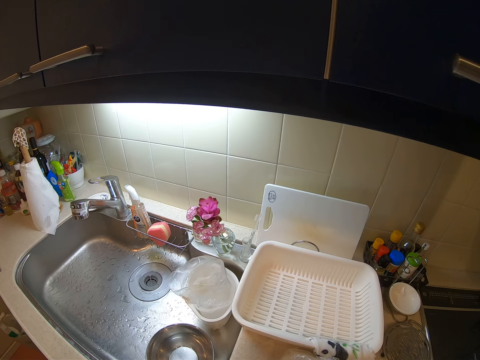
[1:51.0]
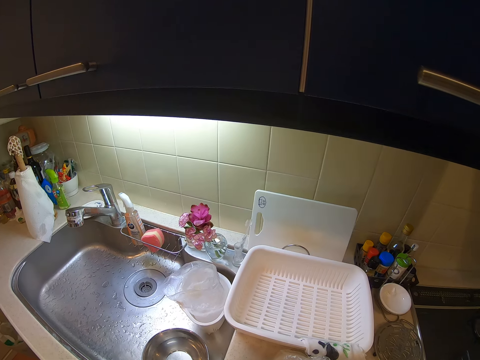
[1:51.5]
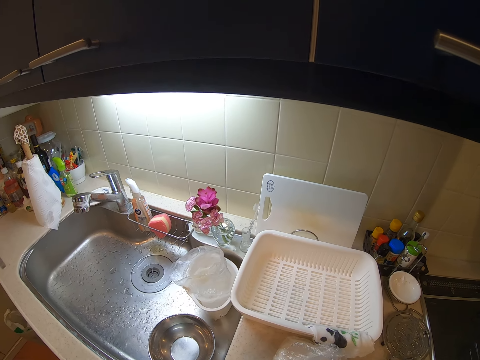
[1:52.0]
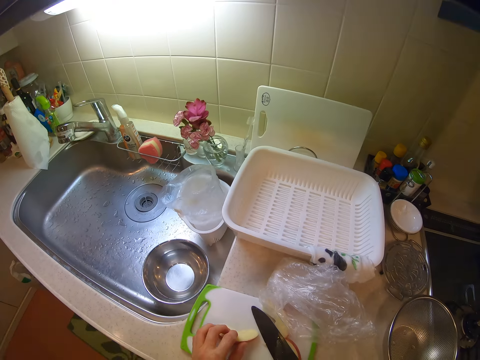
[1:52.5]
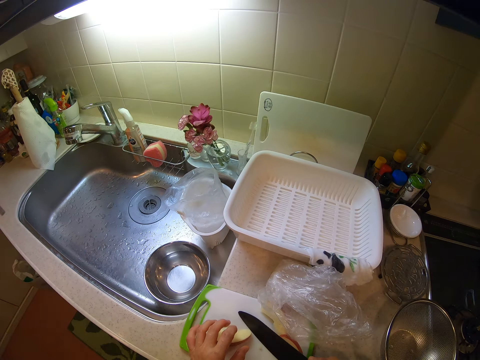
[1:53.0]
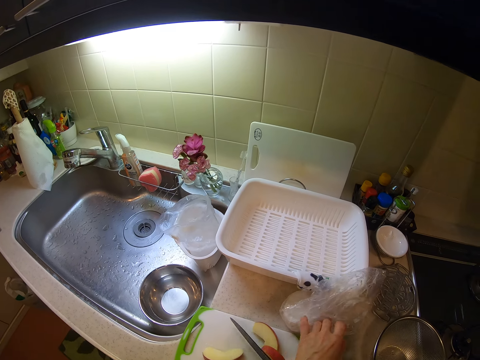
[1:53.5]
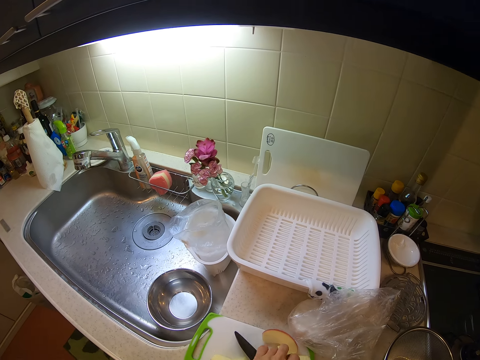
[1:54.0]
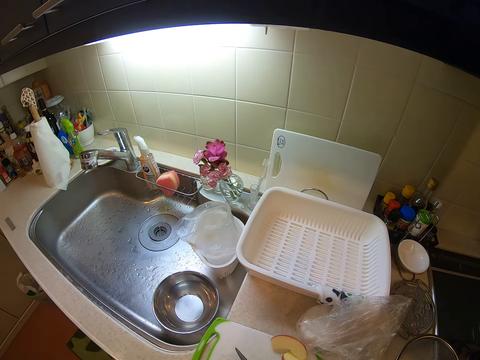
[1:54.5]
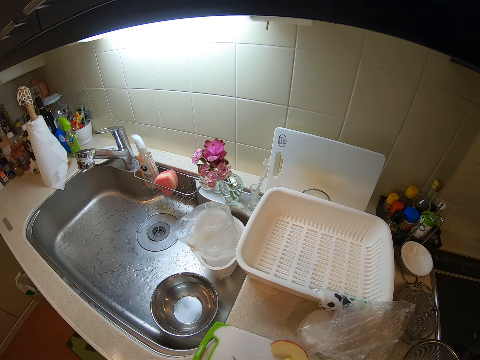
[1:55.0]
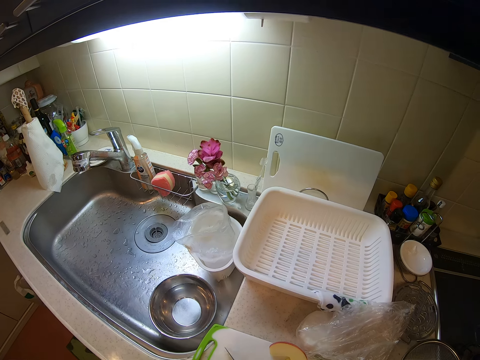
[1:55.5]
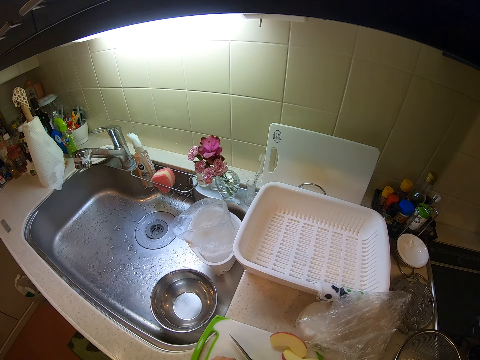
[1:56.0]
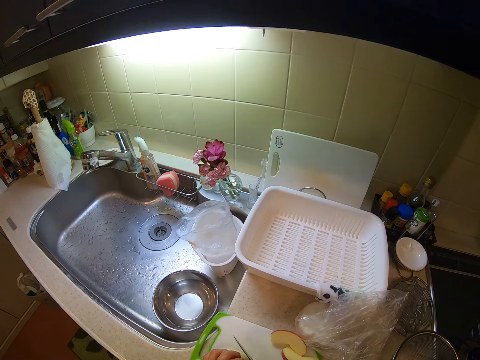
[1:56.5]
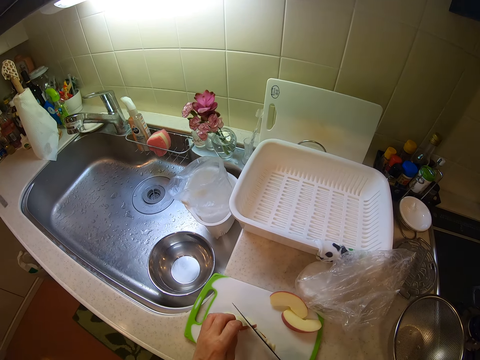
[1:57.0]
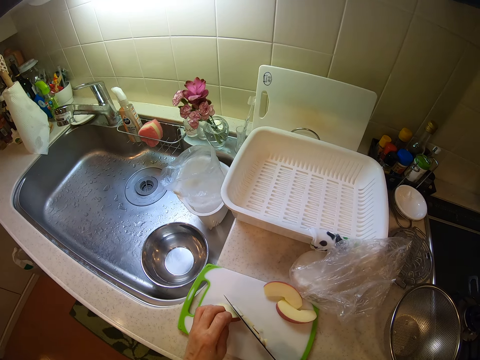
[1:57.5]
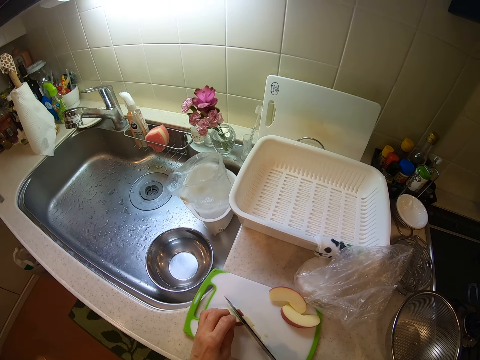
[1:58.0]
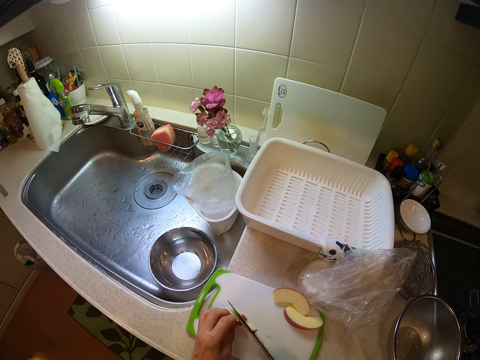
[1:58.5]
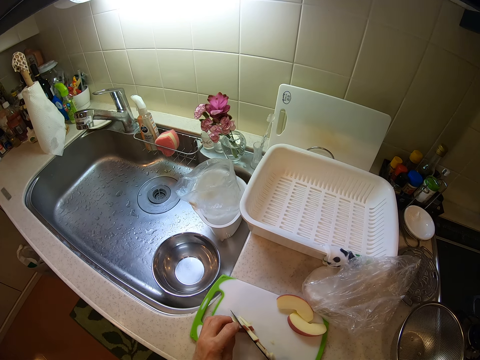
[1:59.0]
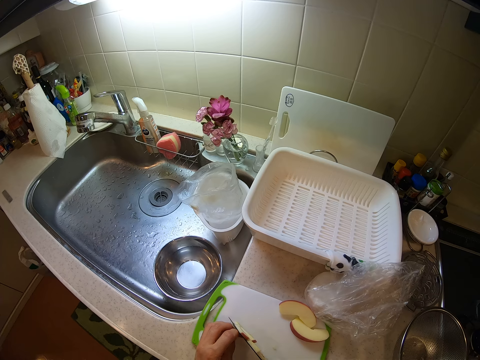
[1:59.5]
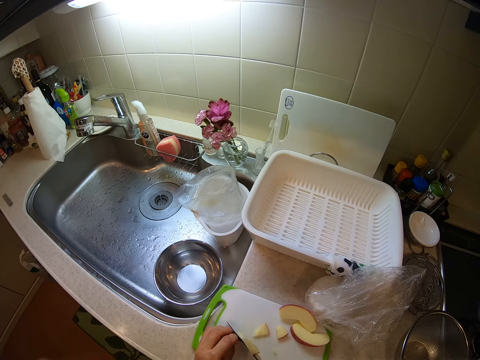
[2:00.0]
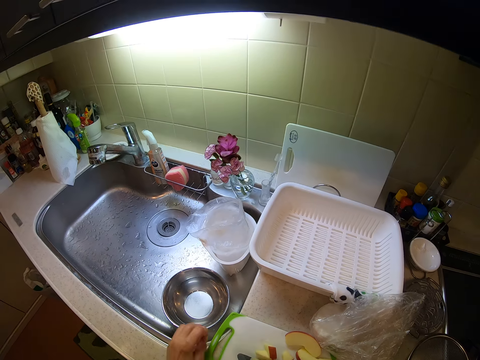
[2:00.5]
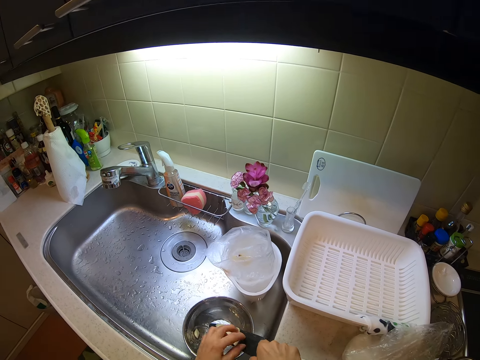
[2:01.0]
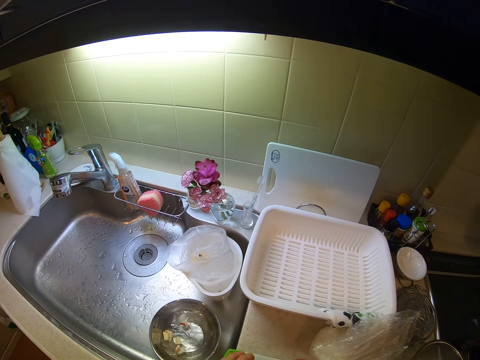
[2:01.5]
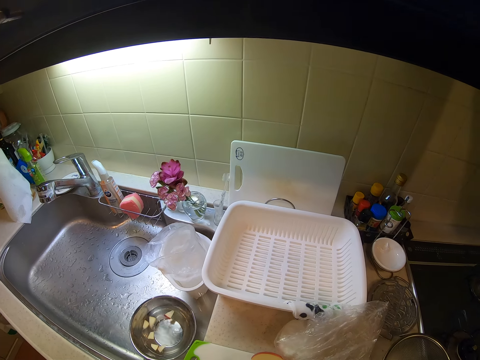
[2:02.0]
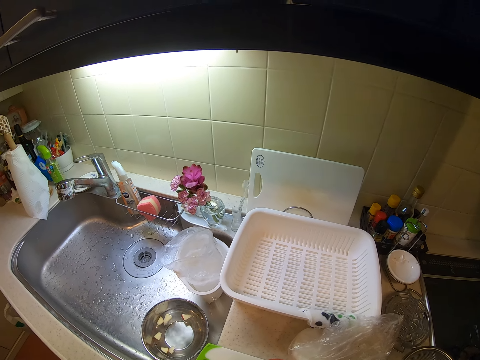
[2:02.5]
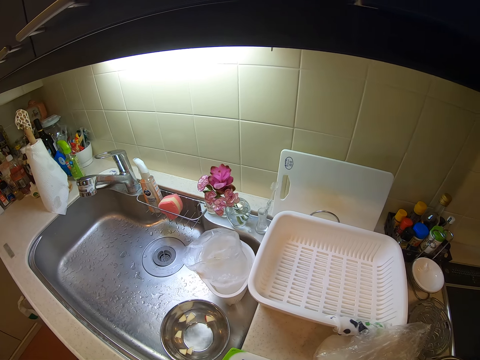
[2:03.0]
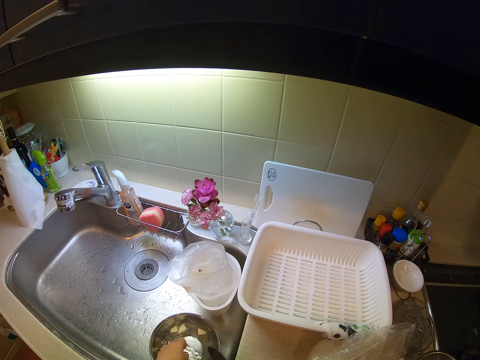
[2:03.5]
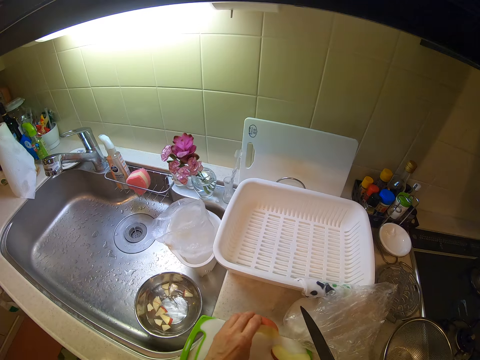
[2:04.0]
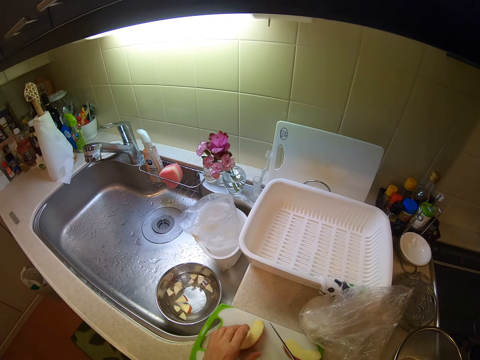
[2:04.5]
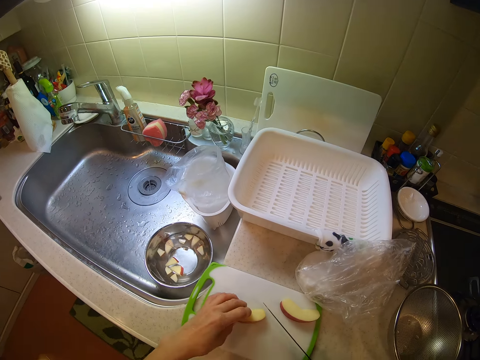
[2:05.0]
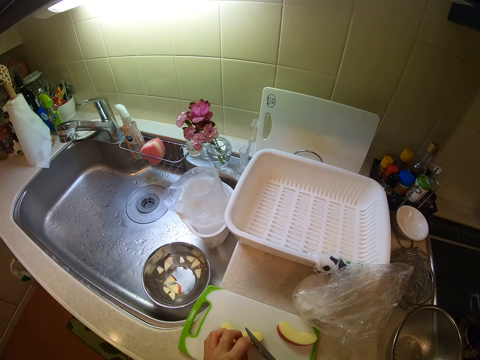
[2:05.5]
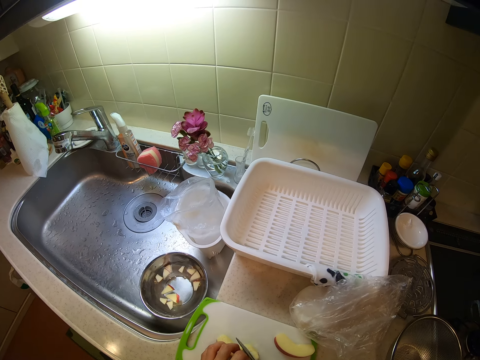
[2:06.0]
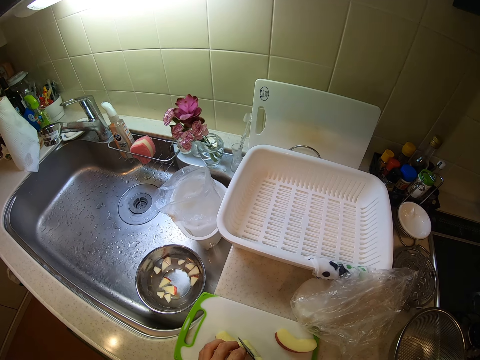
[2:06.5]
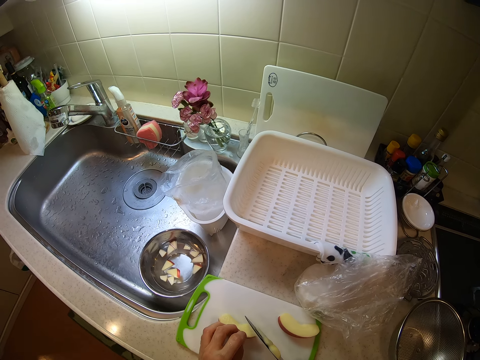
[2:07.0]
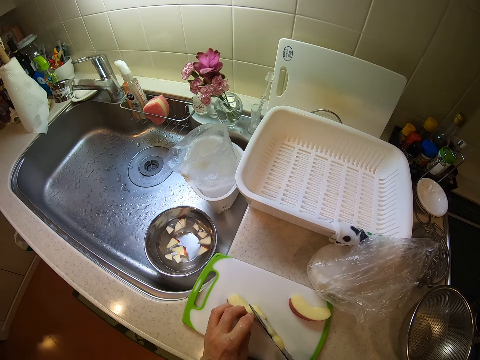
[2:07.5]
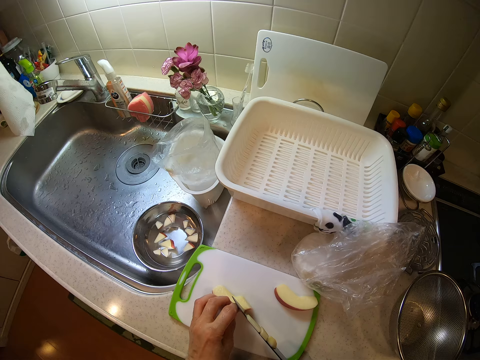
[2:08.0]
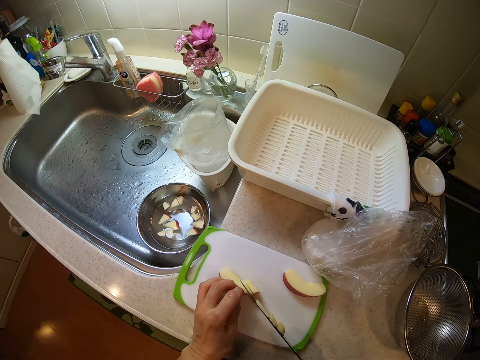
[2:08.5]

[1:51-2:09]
The camera wearer cuts the apple on the chopping board with the knife. They move the nylon on the countertop from the chopping board. They cut the apple on the chopping board with the knife. They drop the pieces of apple on the knife into the stainless bowl of water in the sink. They pack the pieces of apple on the chopping board. They pick the apple pieces from the chopping board with the knife. They drop the pieces of apple into the stainless bowl of water in the sink. They move a piece of apple on the chopping board. They hold an apple piece. They cut the piece of apple into smaller pieces with the knife.

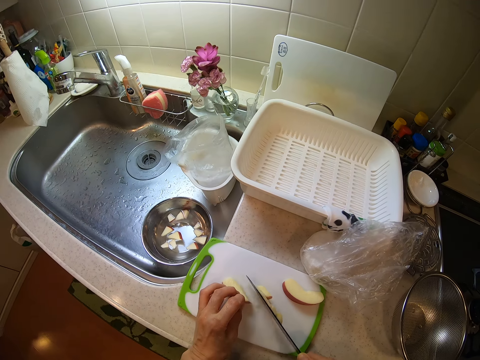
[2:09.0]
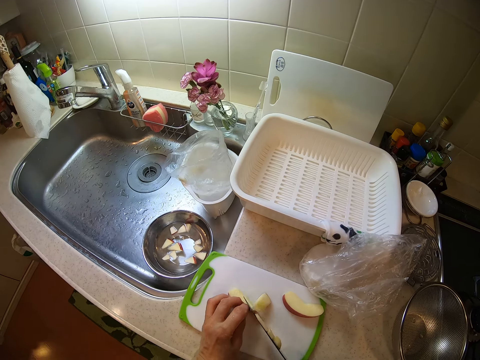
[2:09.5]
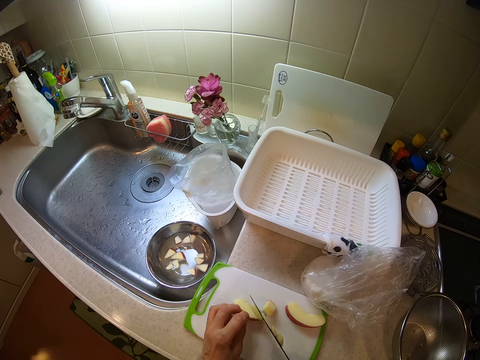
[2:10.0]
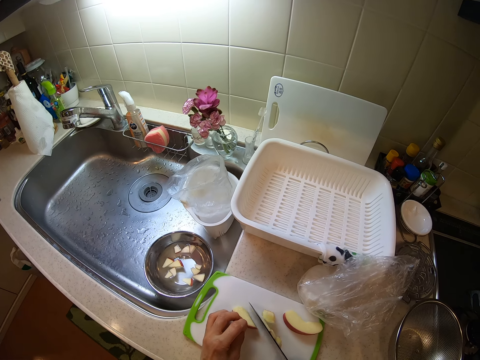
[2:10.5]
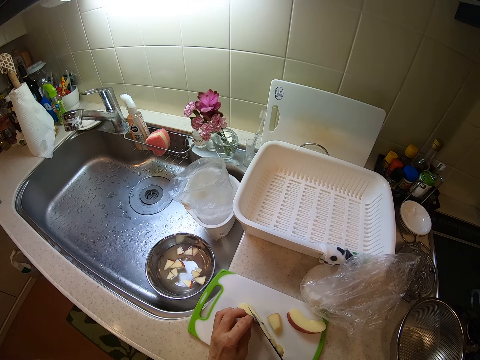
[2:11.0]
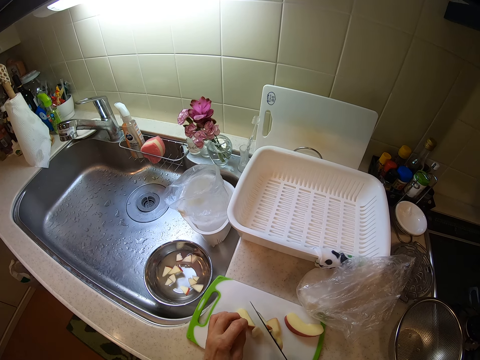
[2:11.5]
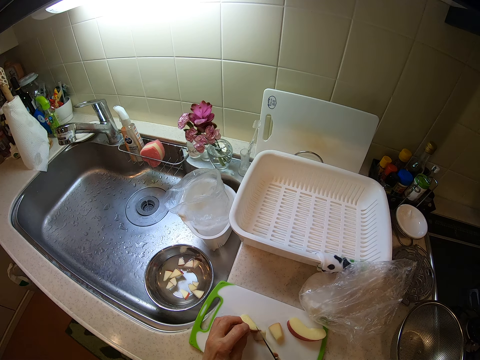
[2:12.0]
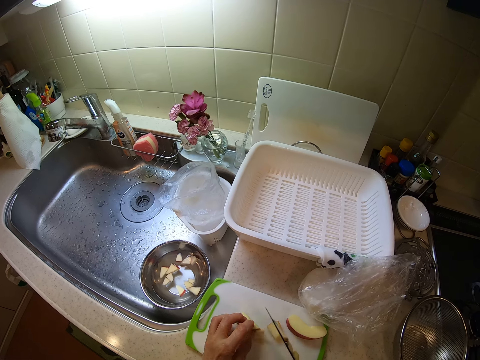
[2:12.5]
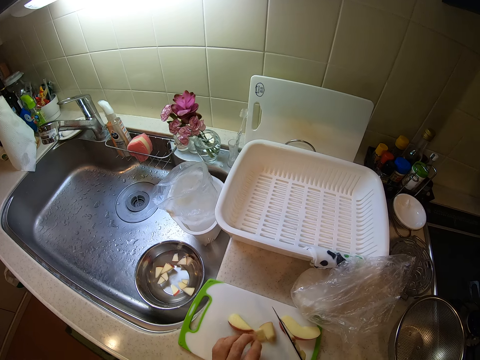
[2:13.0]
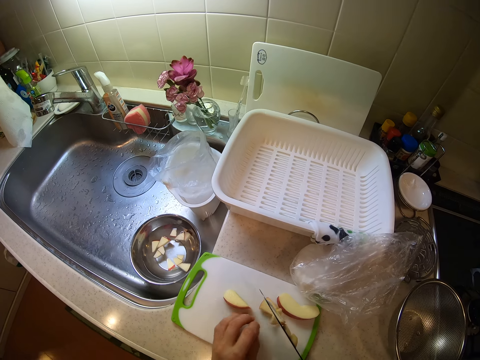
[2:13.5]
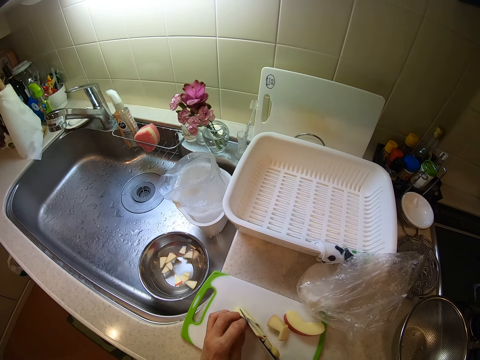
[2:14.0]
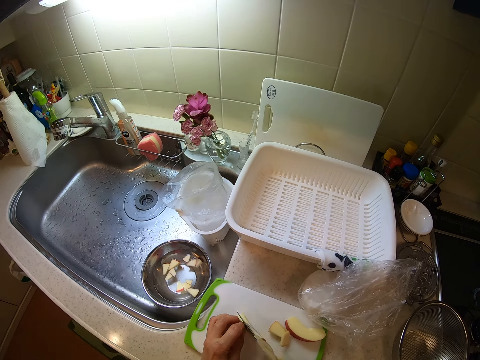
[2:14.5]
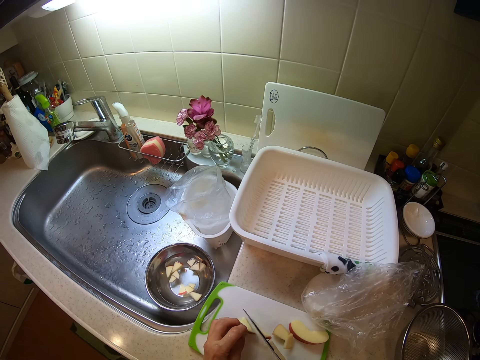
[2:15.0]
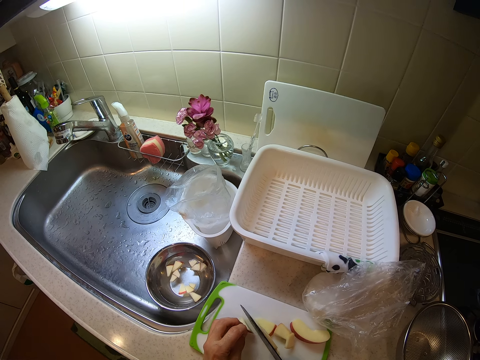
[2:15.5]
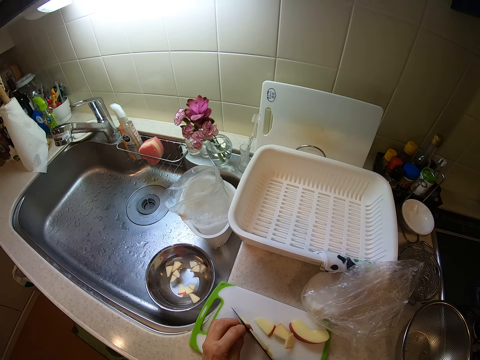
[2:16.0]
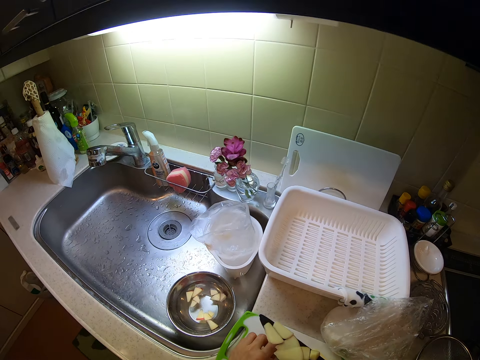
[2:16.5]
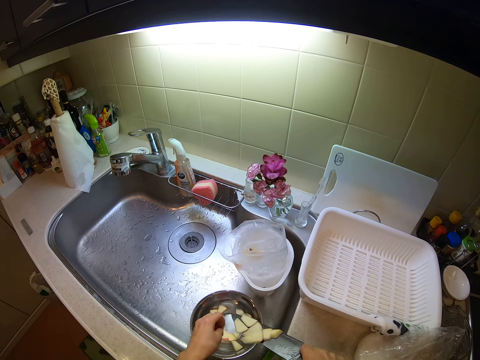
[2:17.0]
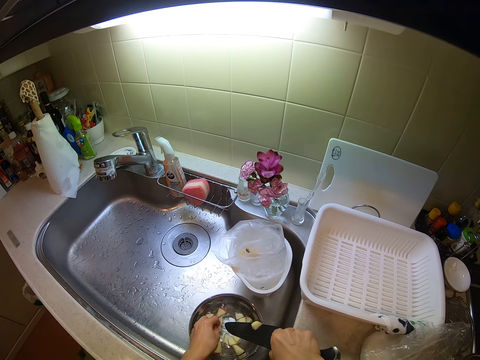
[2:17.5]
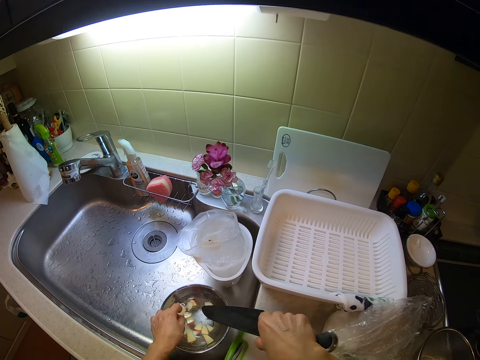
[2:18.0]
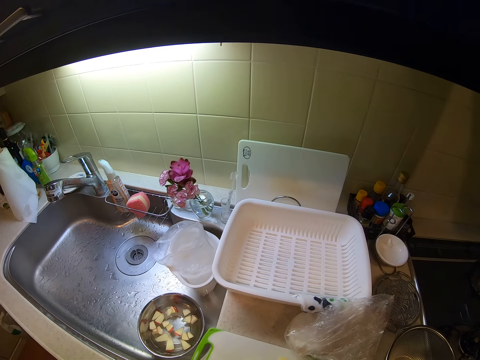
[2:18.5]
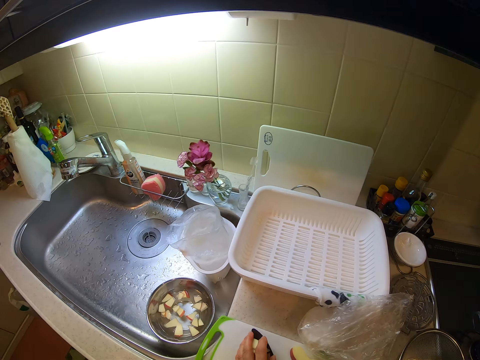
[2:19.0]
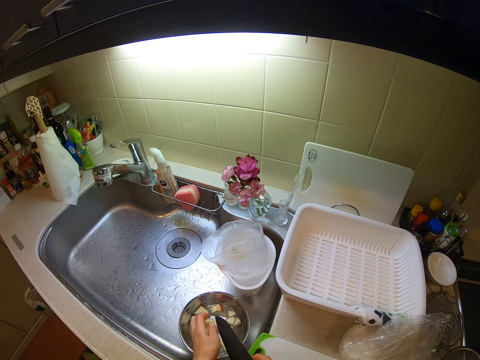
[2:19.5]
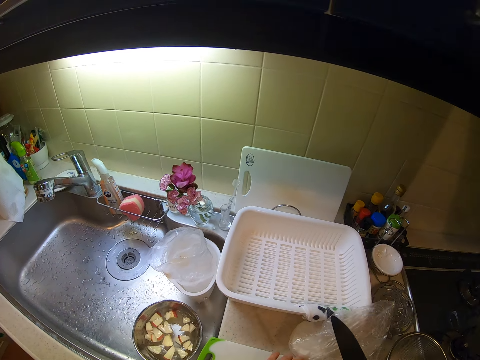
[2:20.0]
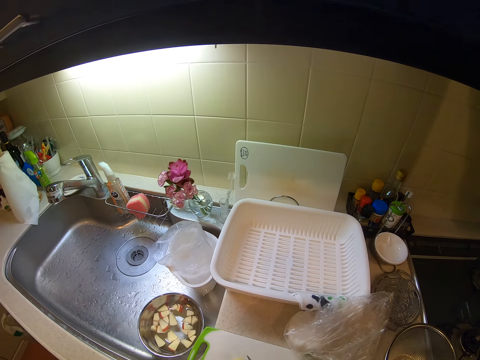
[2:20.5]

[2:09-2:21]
The camera wearer moves an apple piece on the chopping board. They cut the apple piece with a knife. They drop the pieces of apple on the knife into the stainless bowl of water in the sink. They lift the knife. They pick the apple pieces from the chopping board with the knife. They pack the pieces of apple on the chopping board. They drop the pieces of apple into the stainless bowl of water in the sink. They move a piece of apple on the chopping board.
